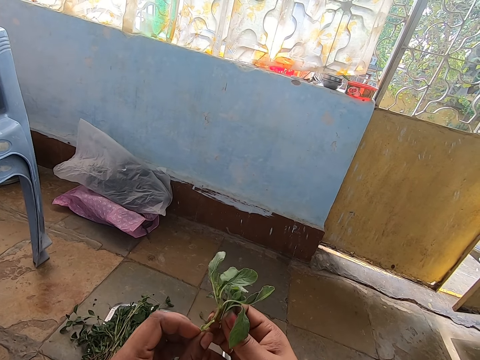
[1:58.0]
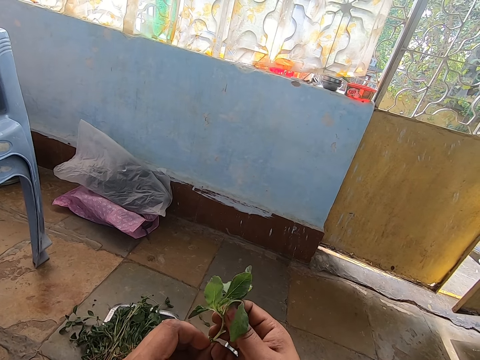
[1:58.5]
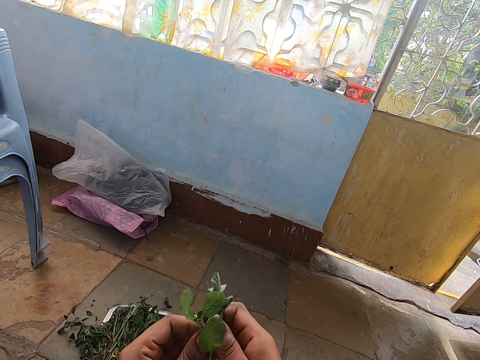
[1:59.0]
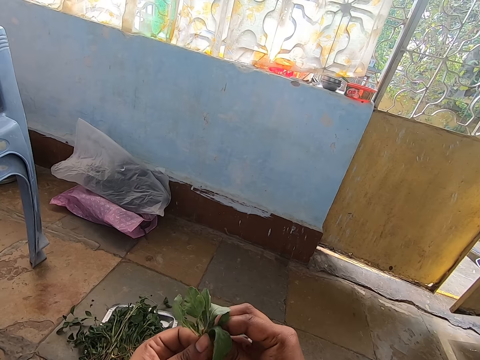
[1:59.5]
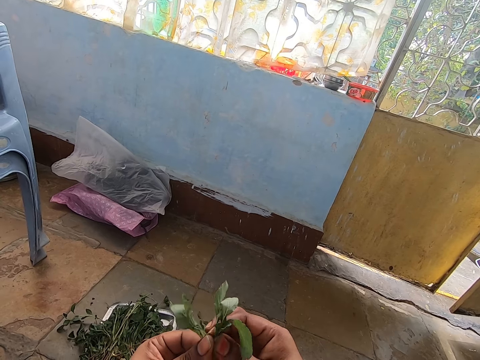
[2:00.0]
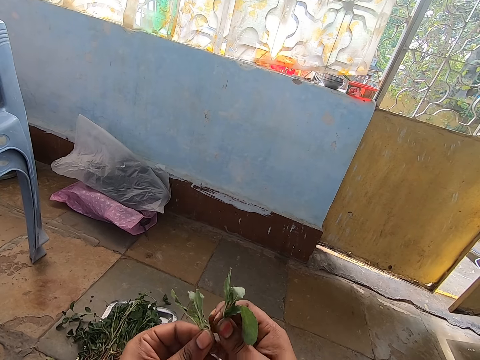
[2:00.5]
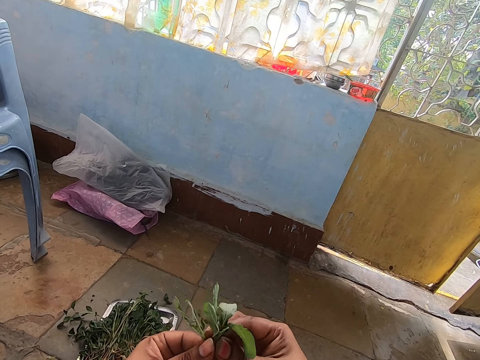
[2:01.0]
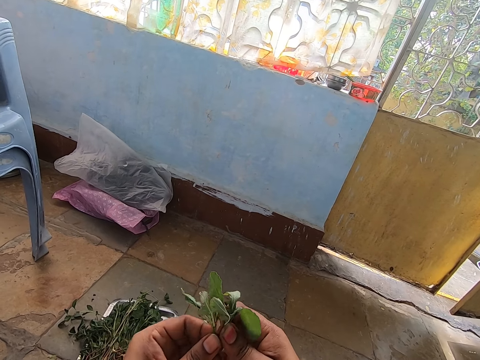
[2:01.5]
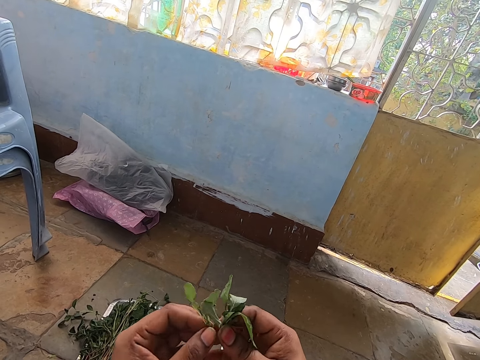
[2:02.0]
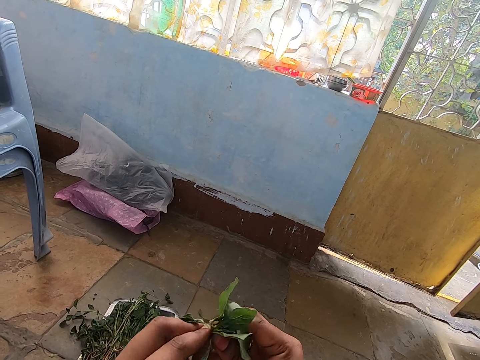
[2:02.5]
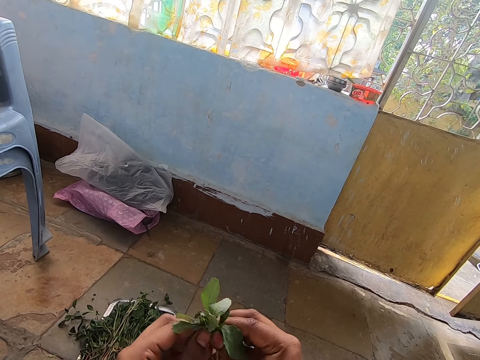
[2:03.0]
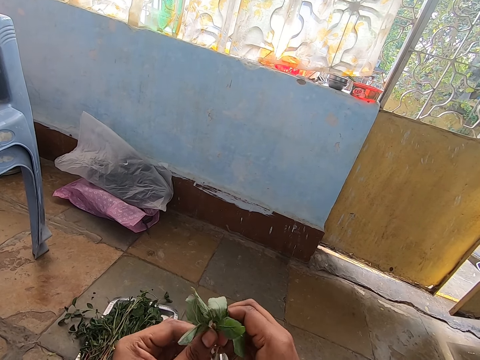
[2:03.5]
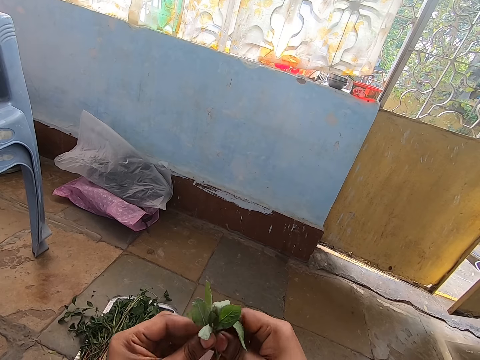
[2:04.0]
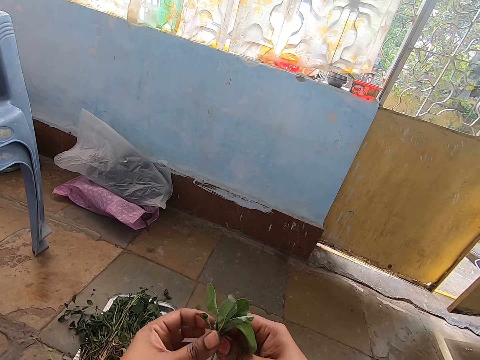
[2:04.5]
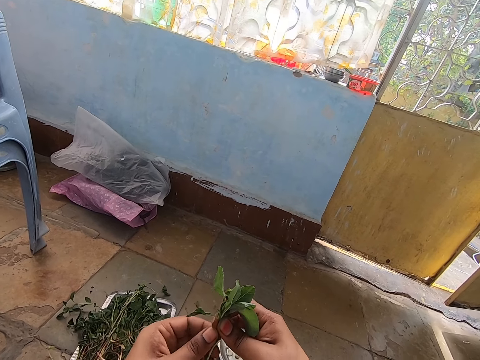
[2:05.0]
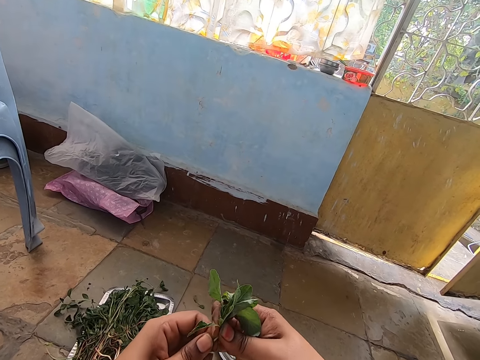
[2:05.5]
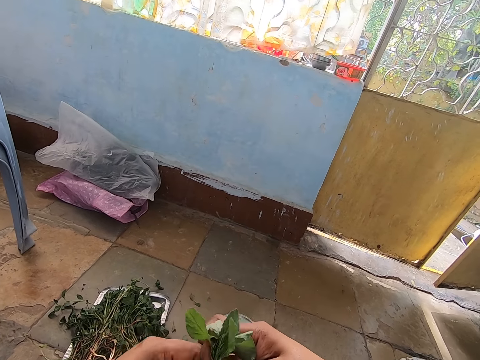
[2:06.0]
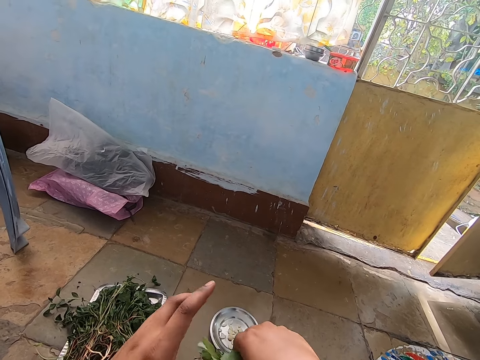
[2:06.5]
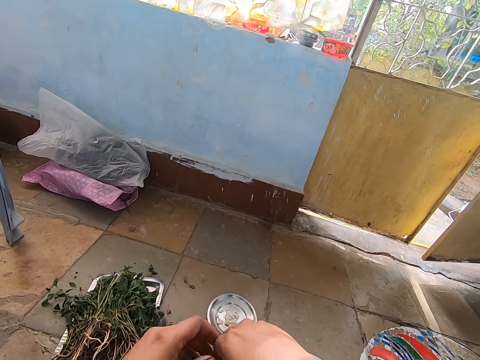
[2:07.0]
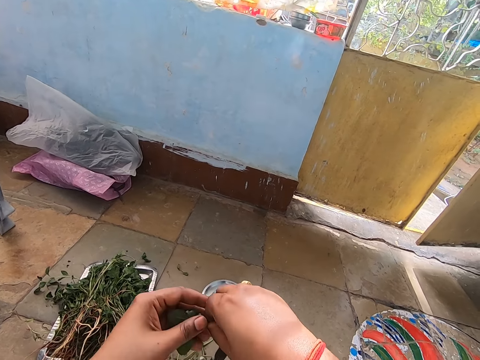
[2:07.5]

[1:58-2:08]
The camera wearer adjusts a vegetable branch on her hands. She cuts vegetables with her hand.

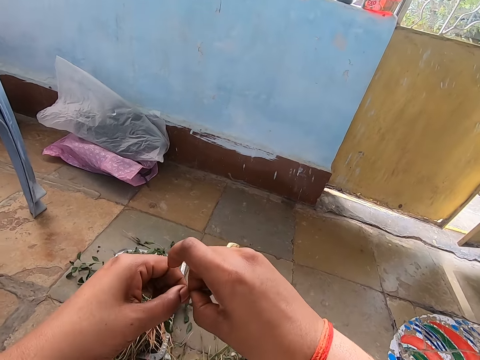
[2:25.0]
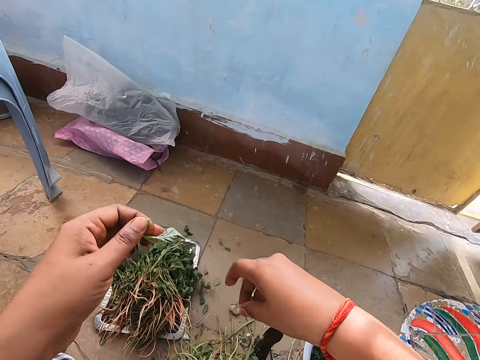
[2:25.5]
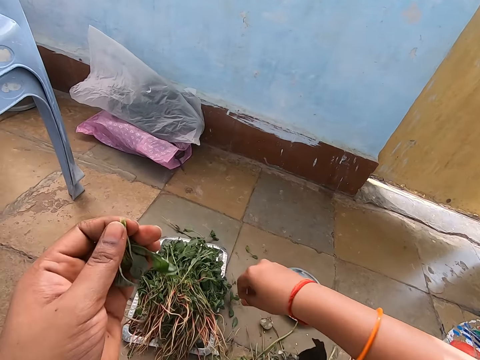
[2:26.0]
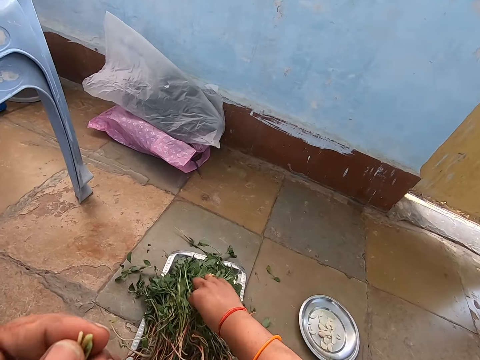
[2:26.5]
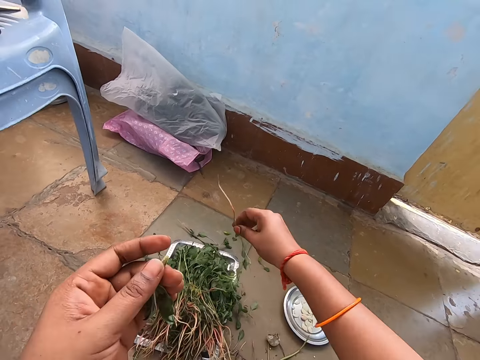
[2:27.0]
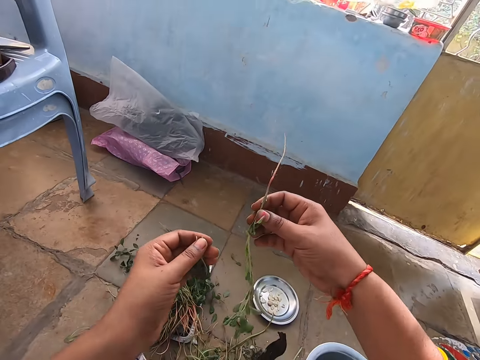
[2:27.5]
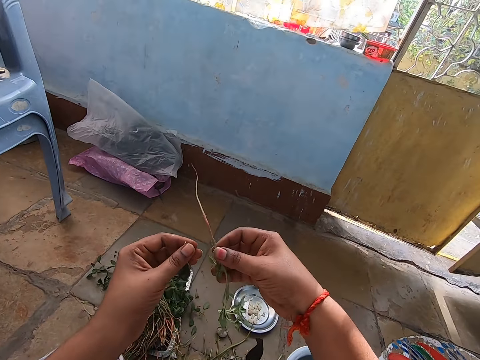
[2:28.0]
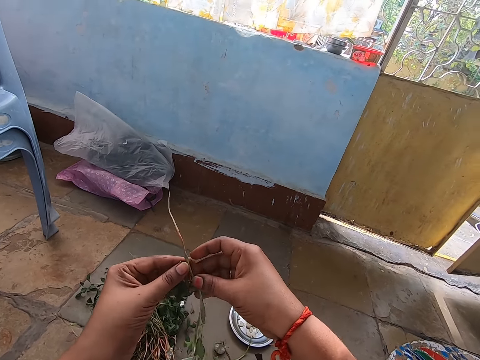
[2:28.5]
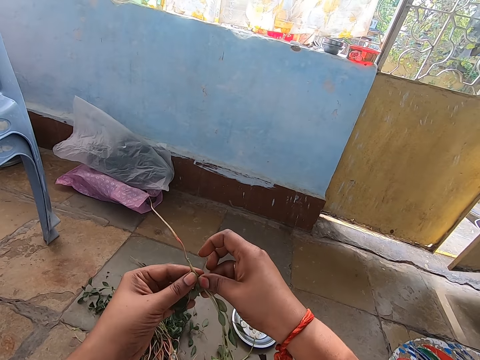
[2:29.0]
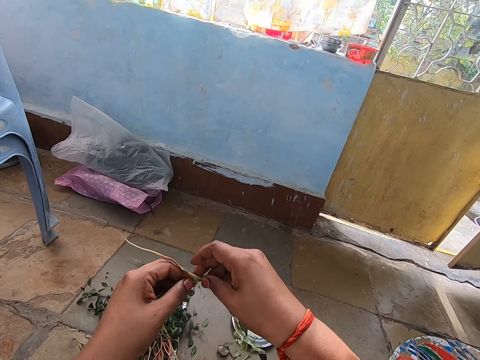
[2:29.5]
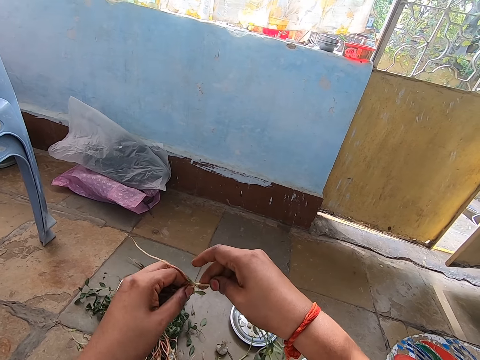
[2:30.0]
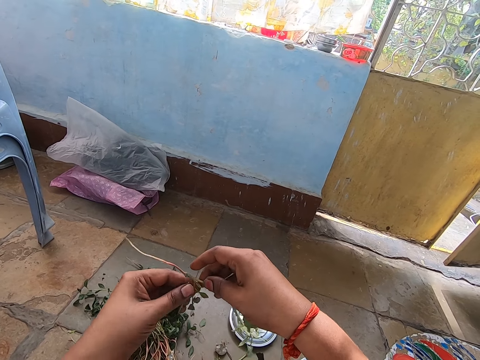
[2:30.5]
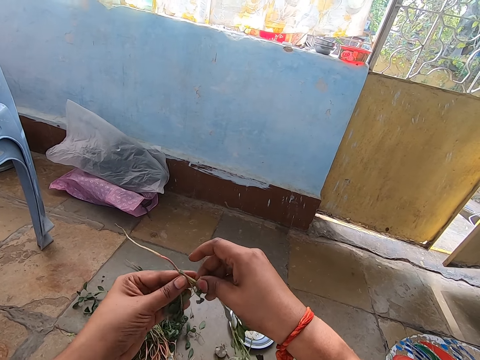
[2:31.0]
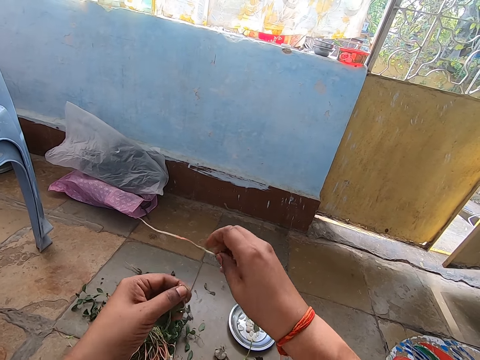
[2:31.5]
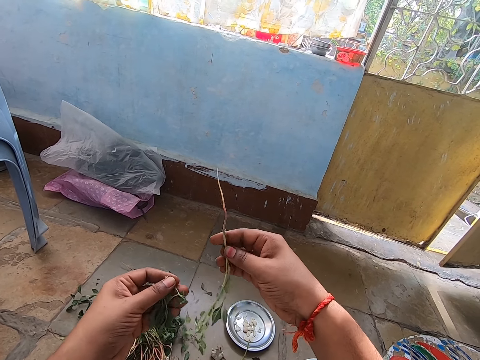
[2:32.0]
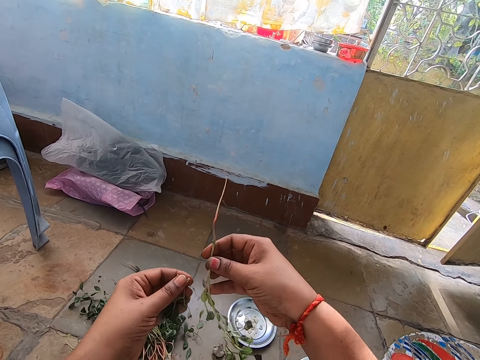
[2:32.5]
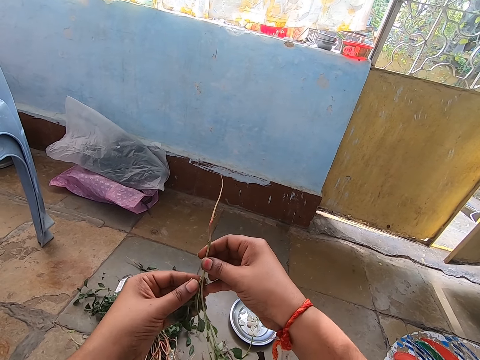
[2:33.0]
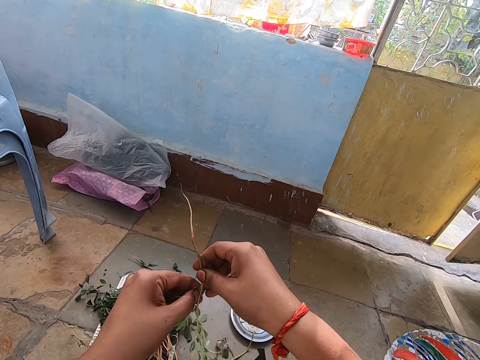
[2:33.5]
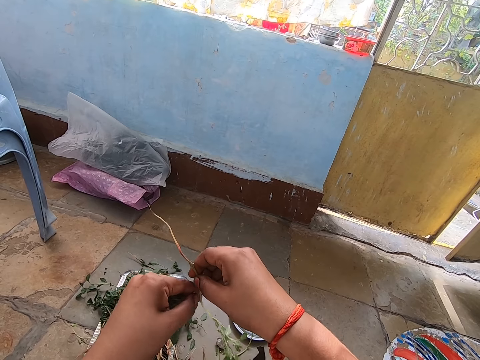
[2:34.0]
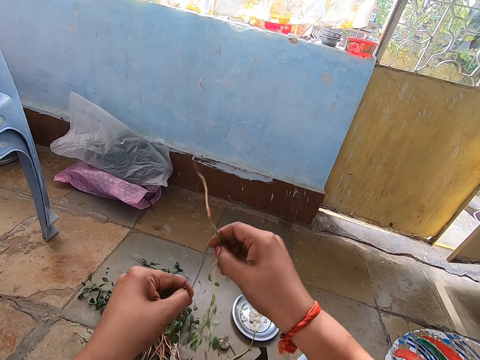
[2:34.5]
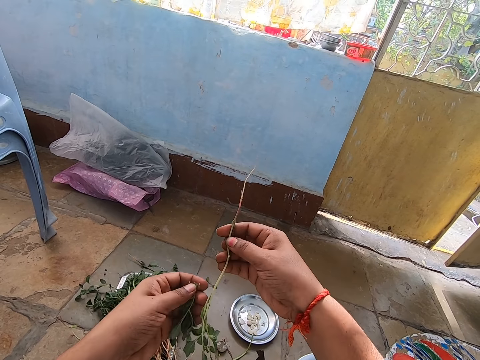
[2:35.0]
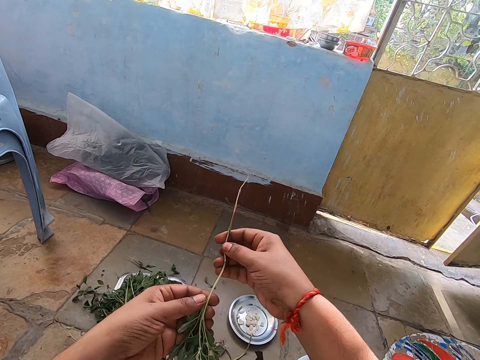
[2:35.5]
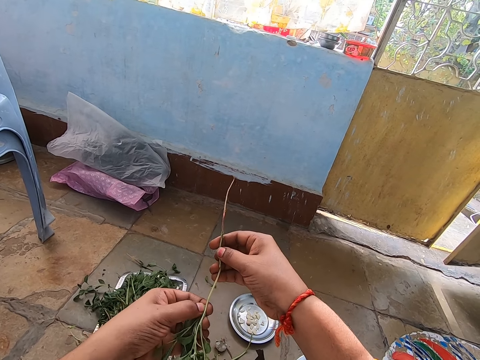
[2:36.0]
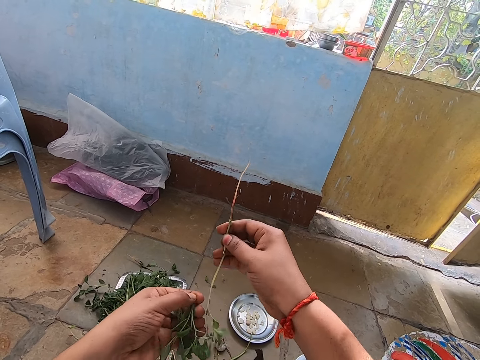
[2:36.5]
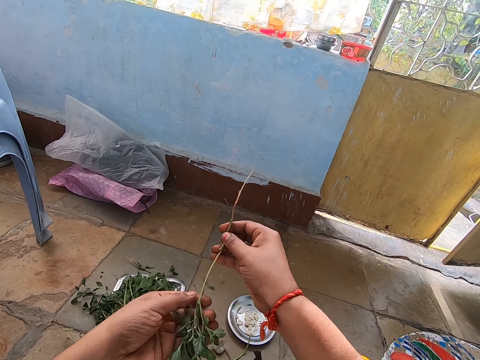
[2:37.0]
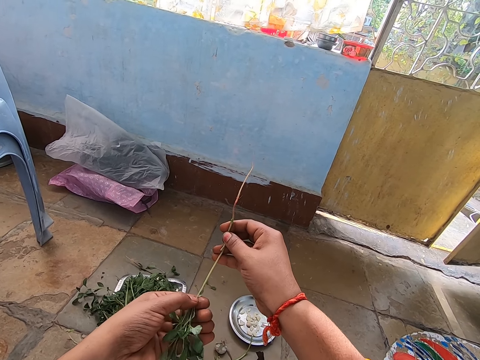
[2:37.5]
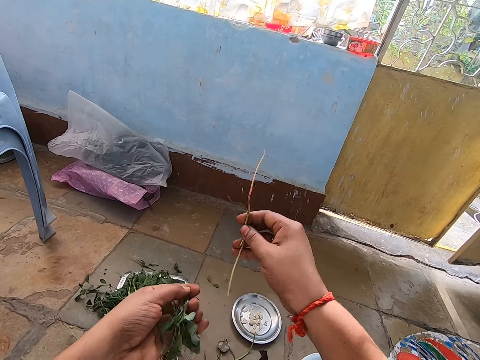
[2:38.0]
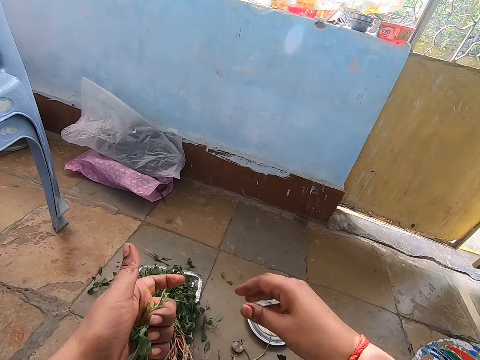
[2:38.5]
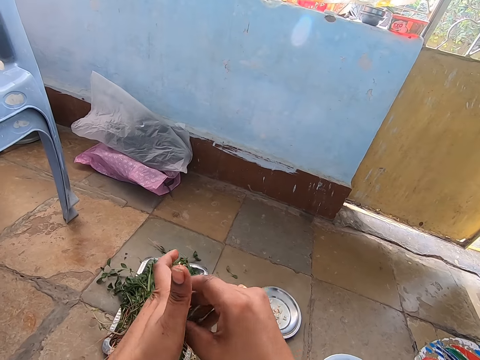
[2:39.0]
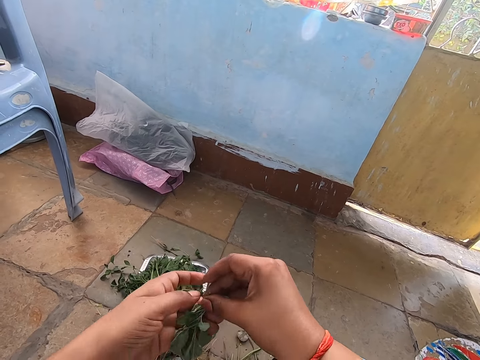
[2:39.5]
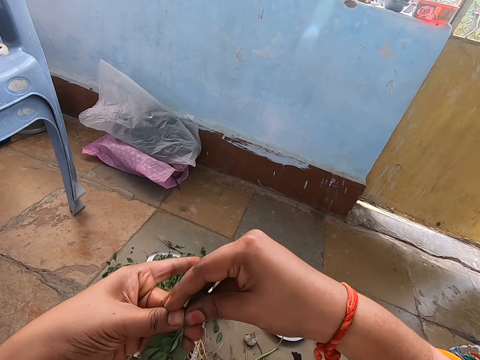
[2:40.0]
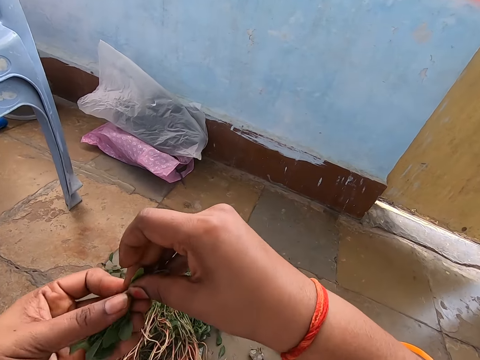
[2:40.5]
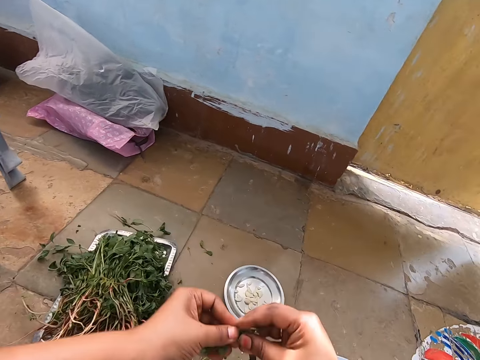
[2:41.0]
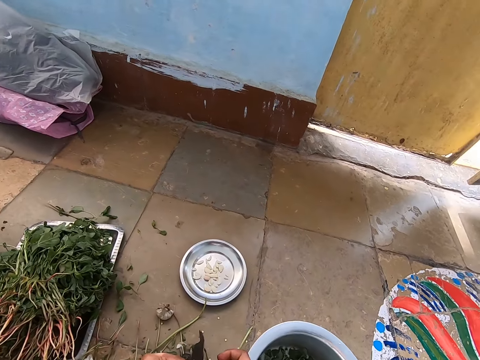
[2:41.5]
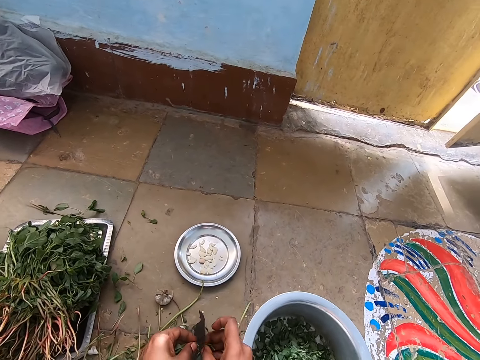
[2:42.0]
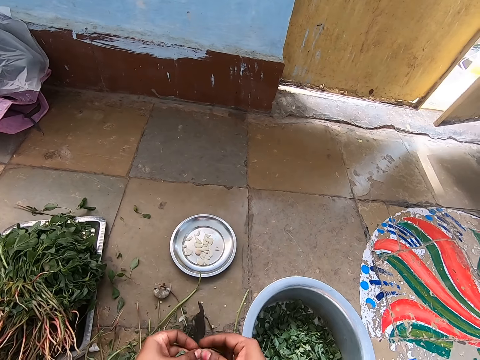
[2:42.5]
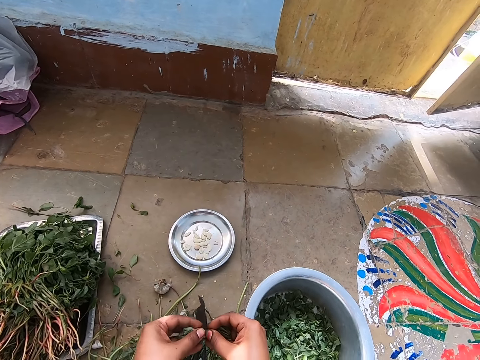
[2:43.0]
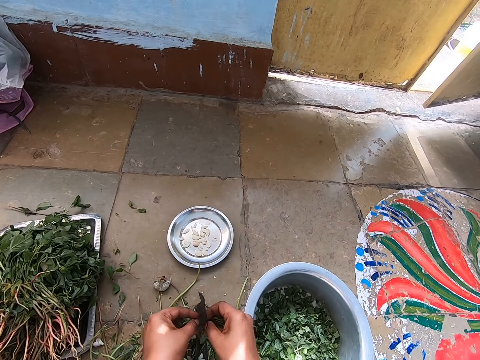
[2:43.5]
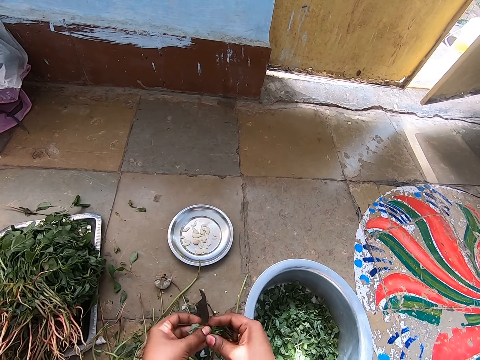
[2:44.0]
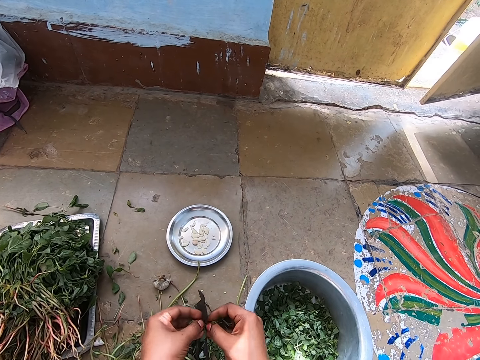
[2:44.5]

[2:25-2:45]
The camera wearer cuts the vegetable off the stem with her right hand to the floor. She picks a vegetable from the tray on the floor with her right hand. She cuts vegetables with her hand. She plucks the vegetable in her right hand from the vegetable stem with her left hand. She adjusts a vegetable branch on her hands and cuts vegetables with her hand. She drops the vegetable stem in her right hand on the floor. She adjusts vegetables on her hands. She holds the vegetable in her left hand with both hands. She cuts the vegetable in her hands on the traditional vegetable cutter on the floor.
